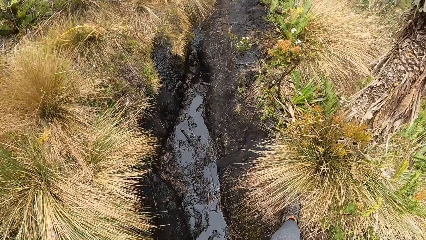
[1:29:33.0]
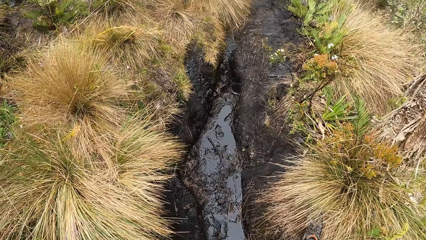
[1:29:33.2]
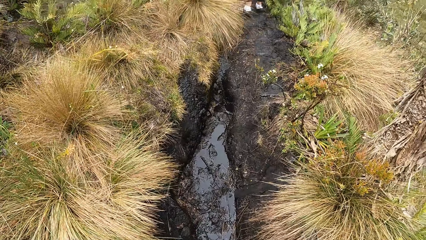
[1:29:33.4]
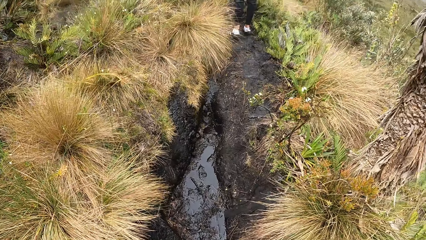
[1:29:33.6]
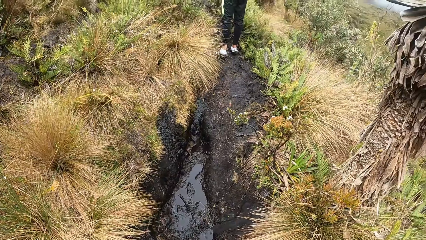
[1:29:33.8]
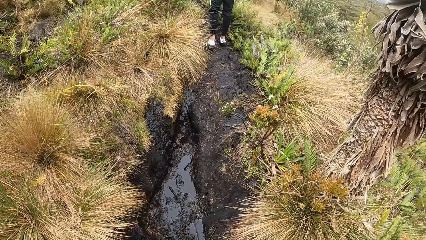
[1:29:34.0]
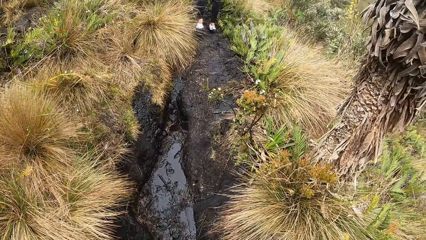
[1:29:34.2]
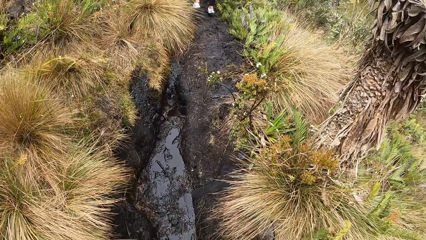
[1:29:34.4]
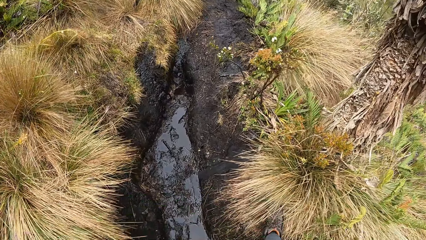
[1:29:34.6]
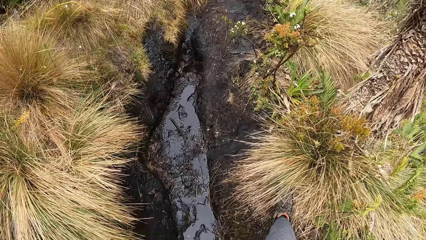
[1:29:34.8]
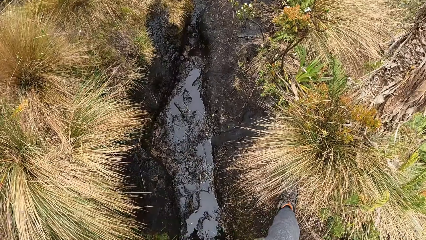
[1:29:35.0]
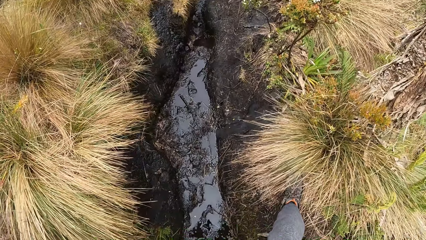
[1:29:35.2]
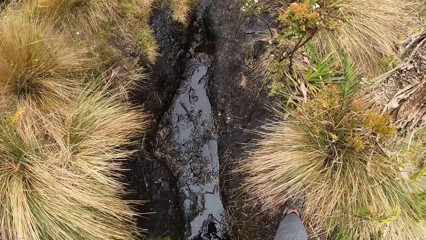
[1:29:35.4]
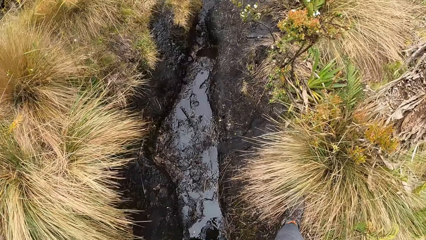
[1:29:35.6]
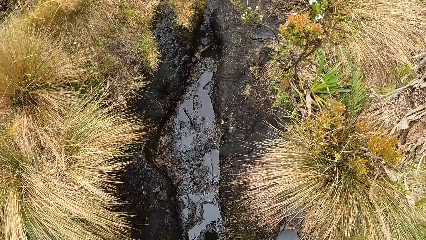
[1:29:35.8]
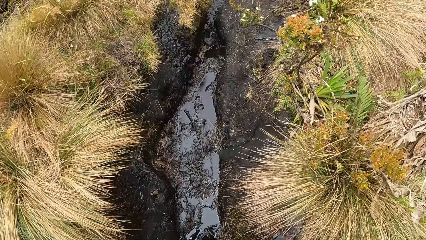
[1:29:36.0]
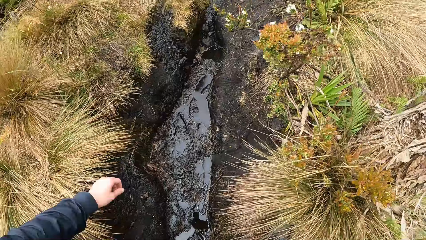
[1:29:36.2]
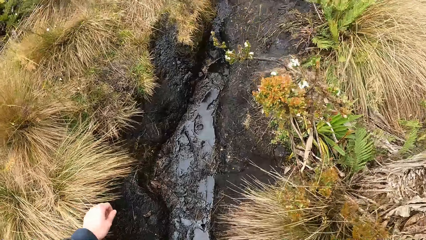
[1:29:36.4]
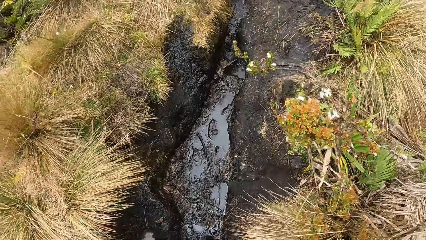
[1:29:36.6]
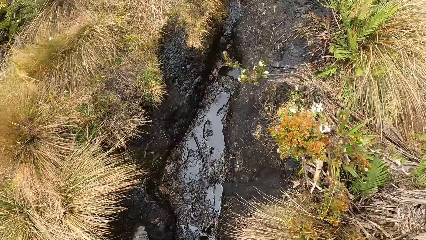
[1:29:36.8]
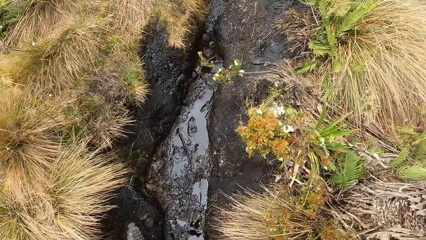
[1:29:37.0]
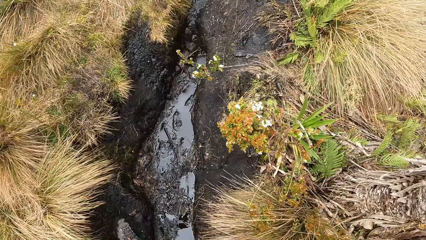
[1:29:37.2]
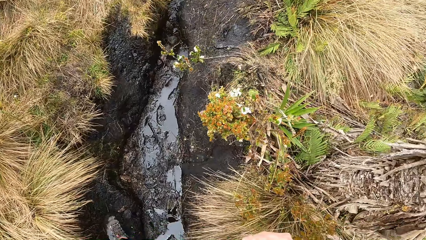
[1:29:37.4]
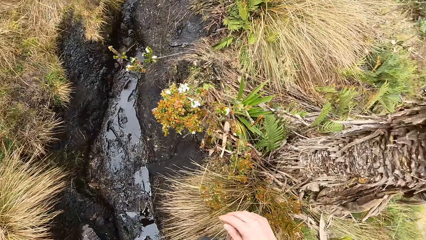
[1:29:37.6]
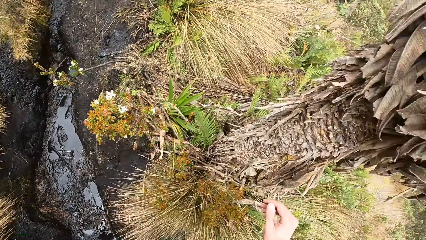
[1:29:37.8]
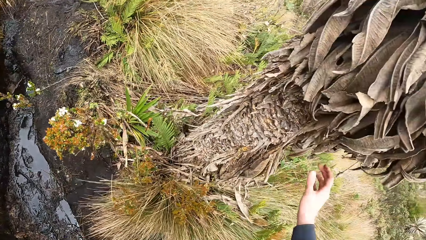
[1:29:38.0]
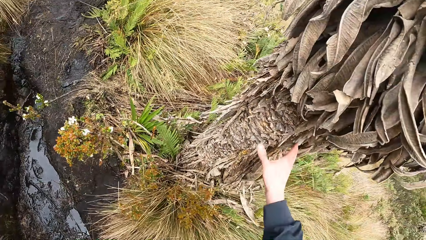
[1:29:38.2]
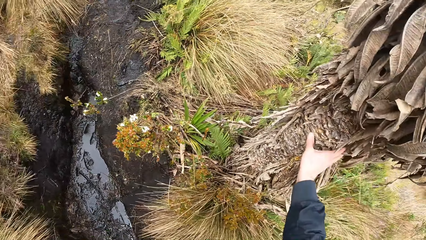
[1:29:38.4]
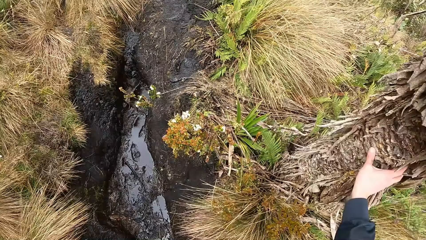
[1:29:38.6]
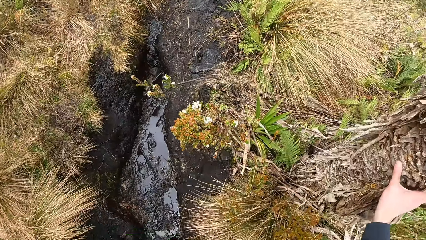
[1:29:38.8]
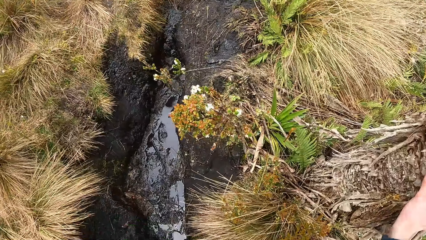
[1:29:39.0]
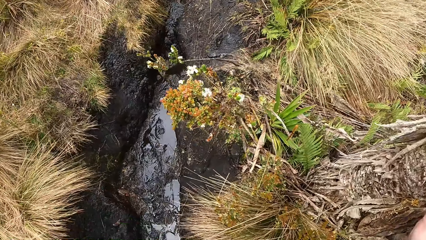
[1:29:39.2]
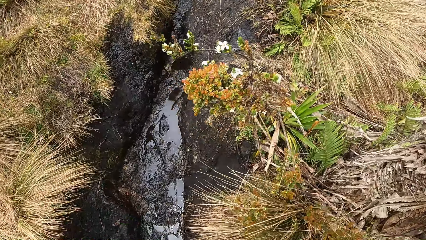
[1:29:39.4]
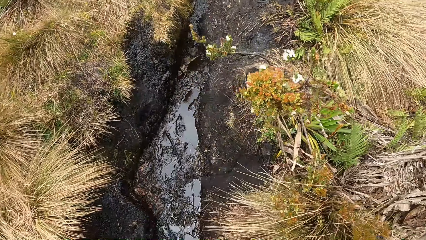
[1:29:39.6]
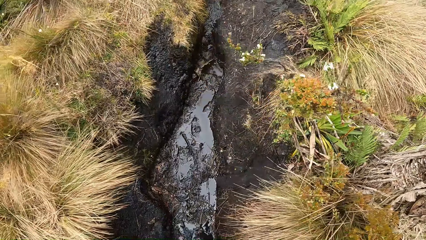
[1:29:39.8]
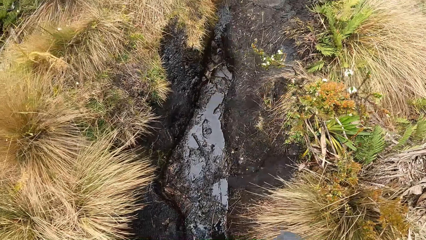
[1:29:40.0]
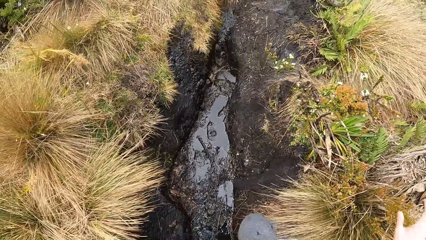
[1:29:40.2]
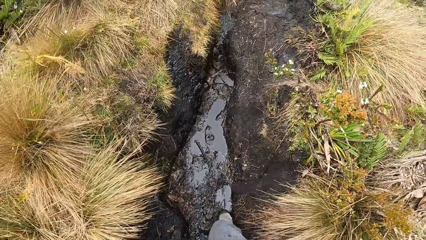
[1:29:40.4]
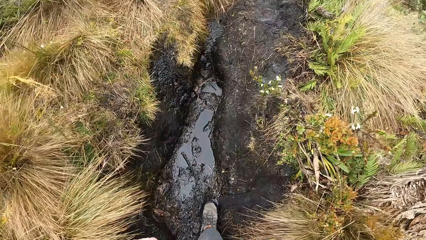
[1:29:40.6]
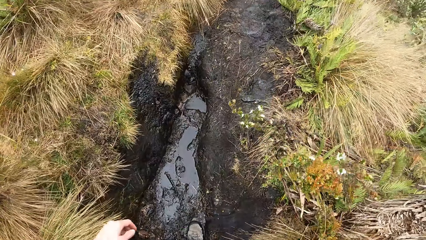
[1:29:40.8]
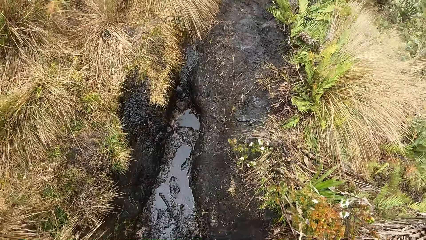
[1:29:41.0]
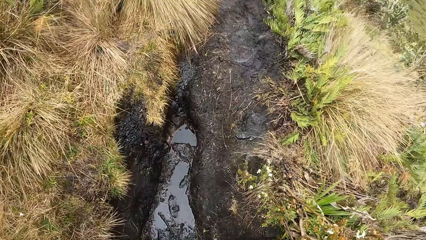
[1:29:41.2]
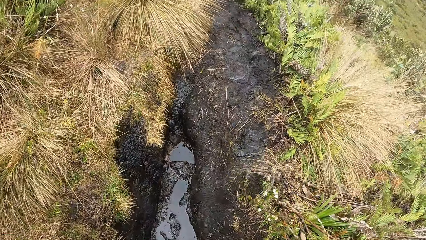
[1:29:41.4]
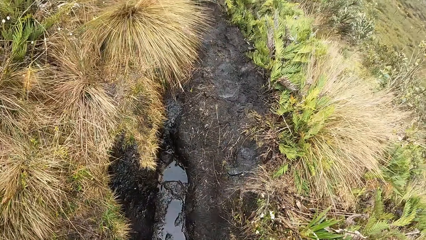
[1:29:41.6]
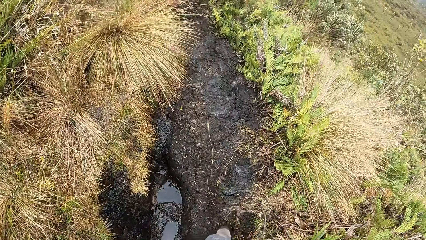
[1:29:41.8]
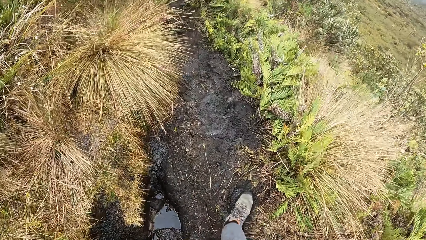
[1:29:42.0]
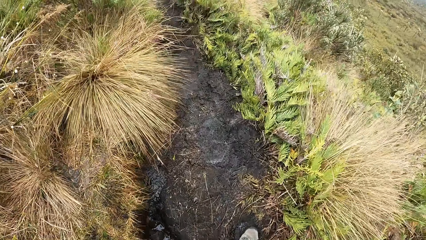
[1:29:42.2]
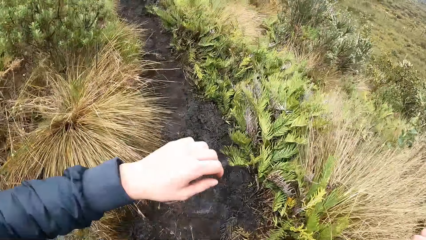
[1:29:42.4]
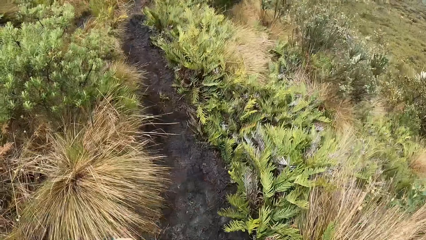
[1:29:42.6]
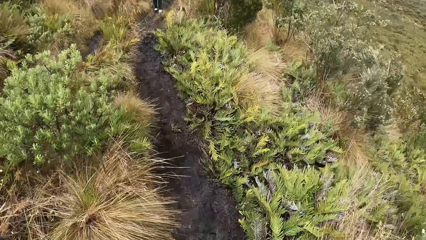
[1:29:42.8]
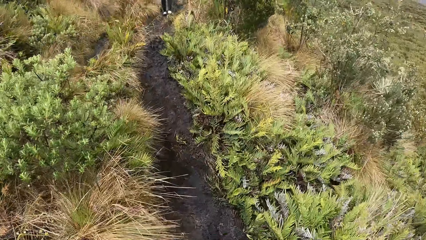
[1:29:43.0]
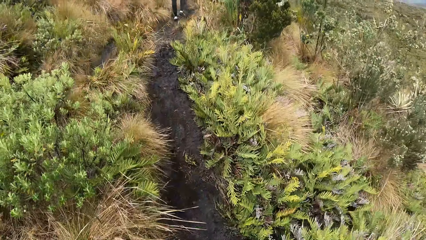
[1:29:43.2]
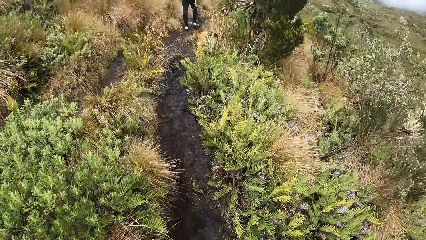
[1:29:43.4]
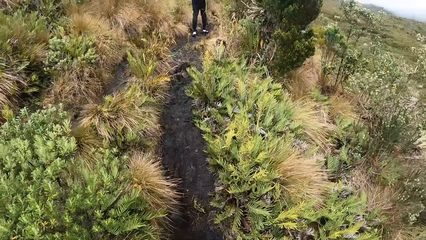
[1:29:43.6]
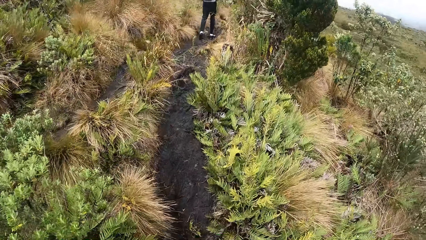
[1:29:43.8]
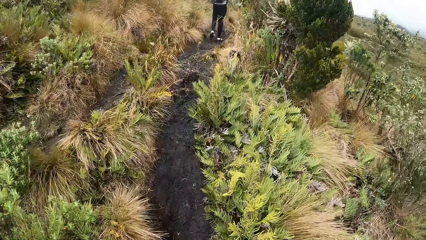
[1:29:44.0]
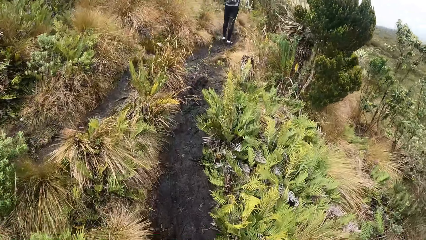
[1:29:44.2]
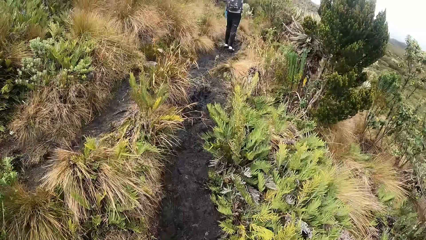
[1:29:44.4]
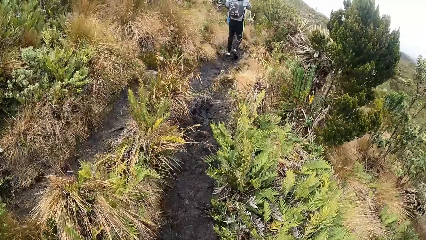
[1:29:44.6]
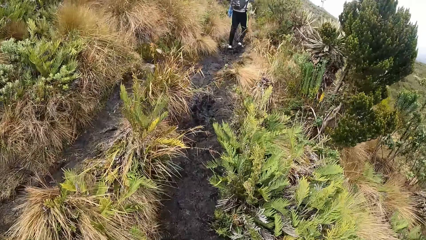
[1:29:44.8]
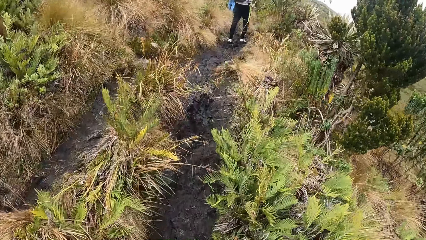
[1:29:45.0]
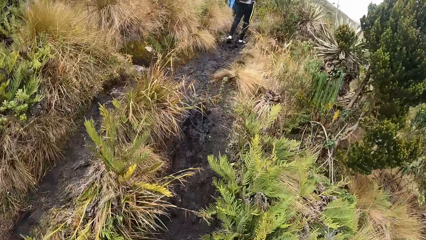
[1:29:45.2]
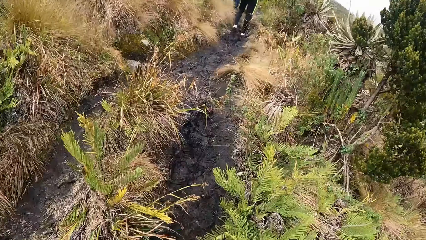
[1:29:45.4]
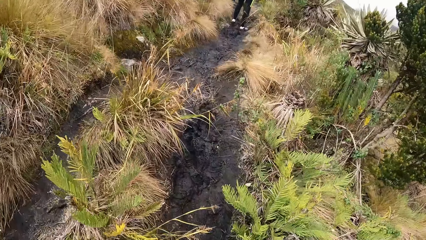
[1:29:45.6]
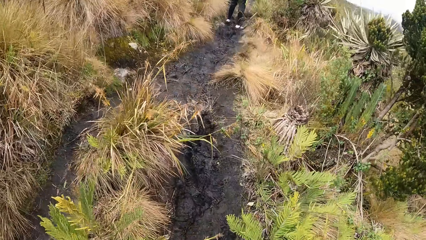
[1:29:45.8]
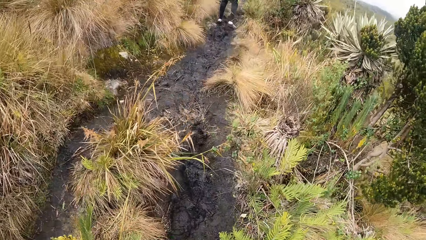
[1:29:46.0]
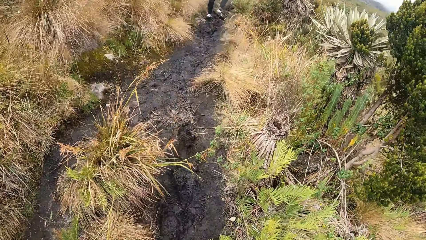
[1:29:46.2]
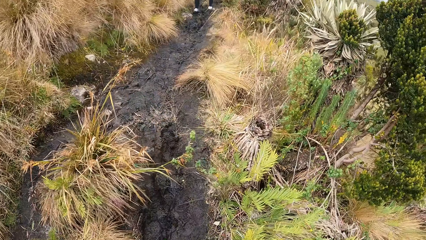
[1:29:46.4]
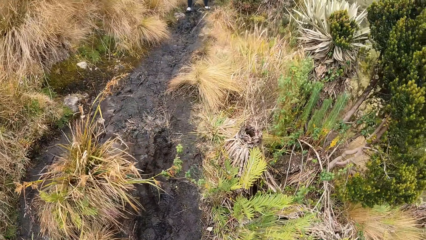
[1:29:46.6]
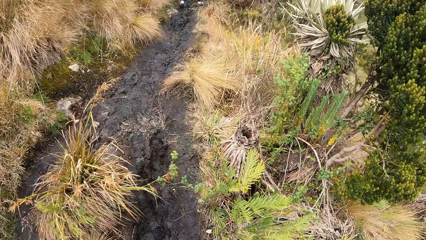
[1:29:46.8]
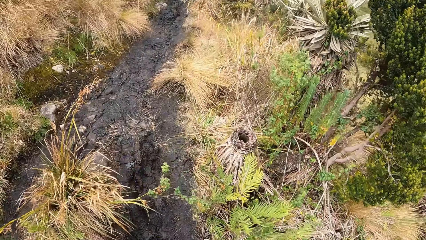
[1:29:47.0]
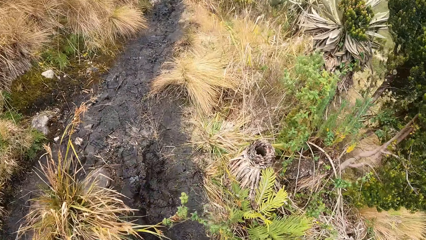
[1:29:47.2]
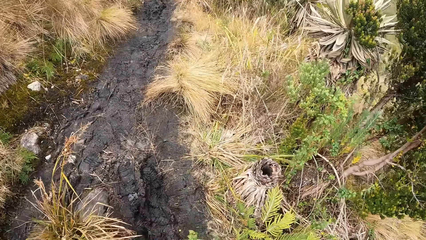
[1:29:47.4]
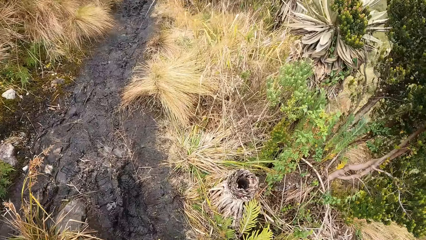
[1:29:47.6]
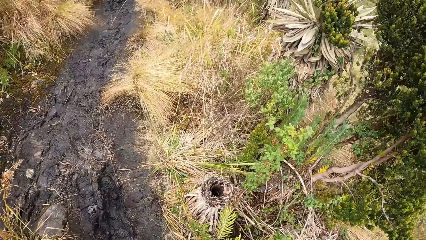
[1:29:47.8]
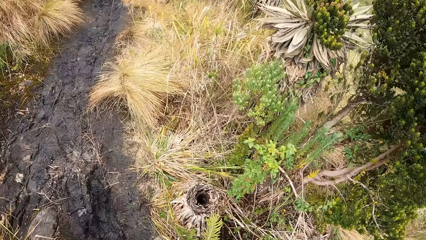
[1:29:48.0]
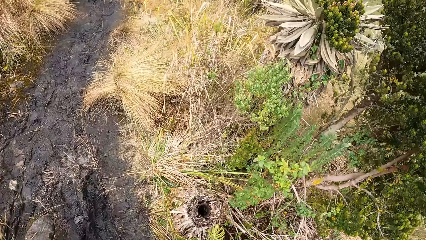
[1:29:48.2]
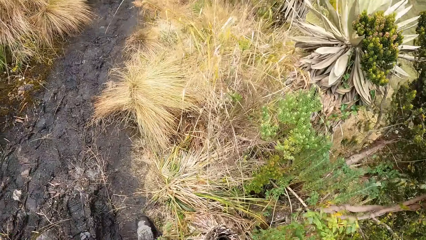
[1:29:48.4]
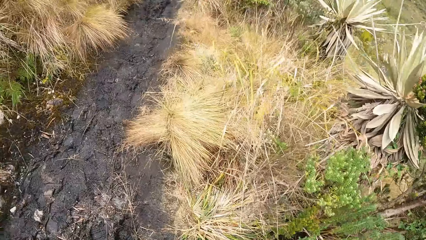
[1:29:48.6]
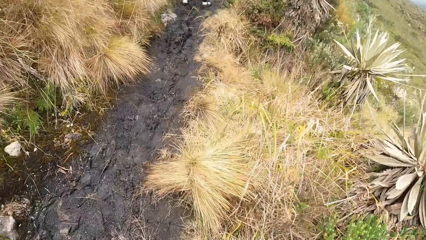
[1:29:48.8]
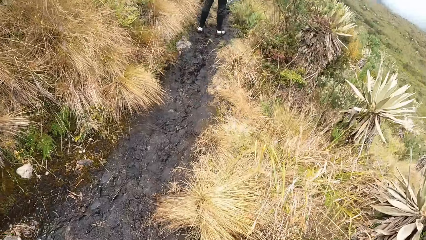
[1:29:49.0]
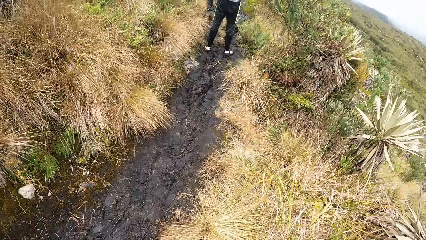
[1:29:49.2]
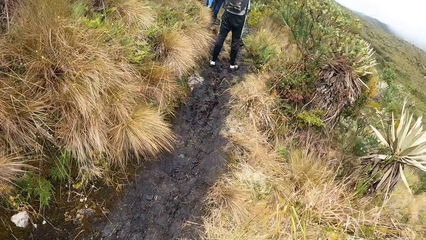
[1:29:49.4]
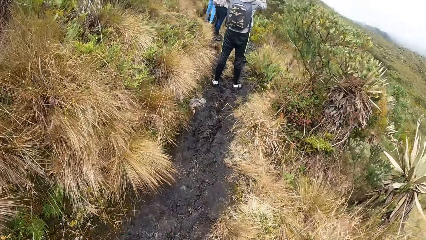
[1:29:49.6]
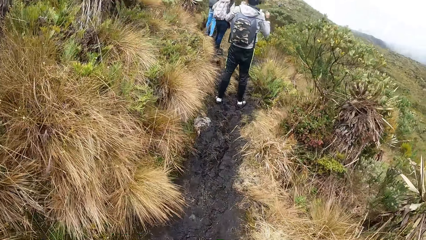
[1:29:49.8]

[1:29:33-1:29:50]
The camera wearer looks around. They touch a tree with the right hand. They climb a mountain.
